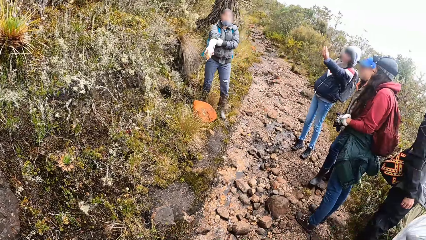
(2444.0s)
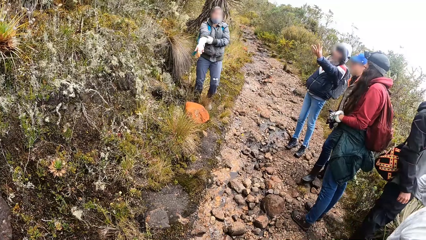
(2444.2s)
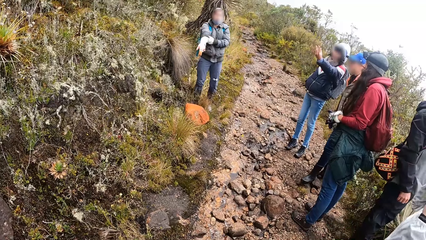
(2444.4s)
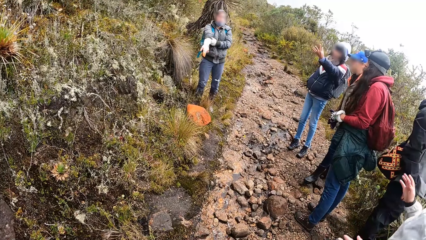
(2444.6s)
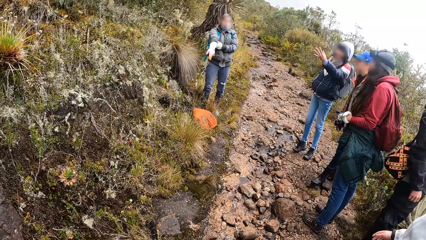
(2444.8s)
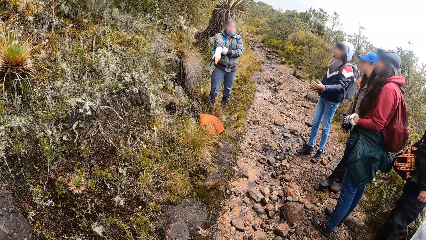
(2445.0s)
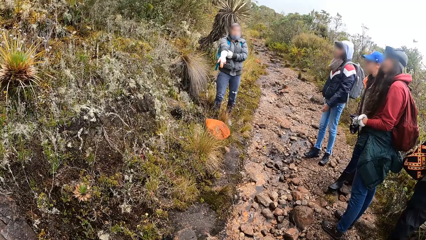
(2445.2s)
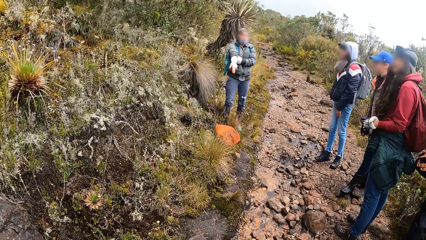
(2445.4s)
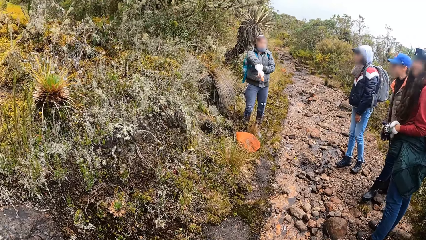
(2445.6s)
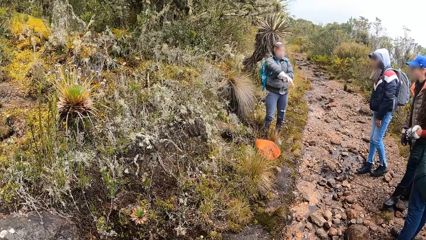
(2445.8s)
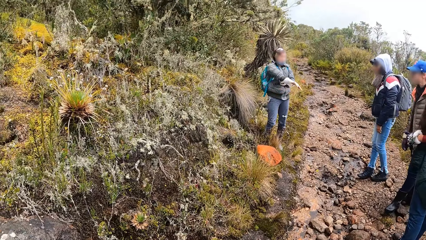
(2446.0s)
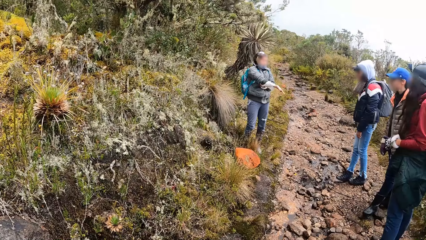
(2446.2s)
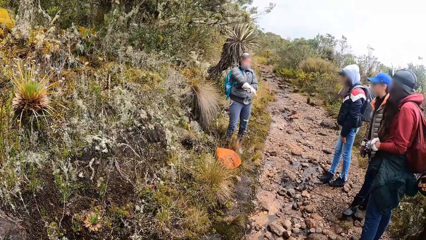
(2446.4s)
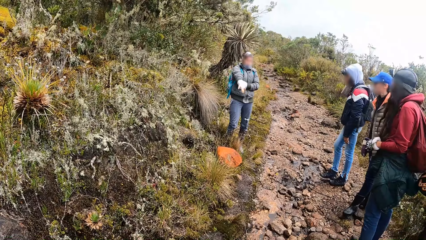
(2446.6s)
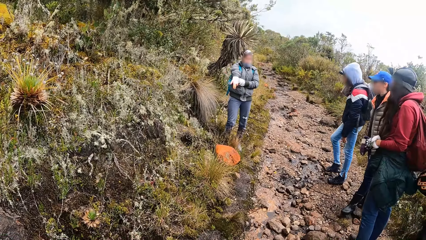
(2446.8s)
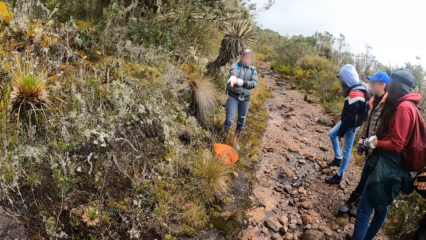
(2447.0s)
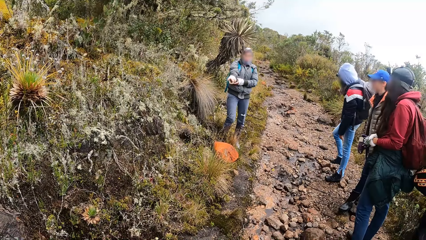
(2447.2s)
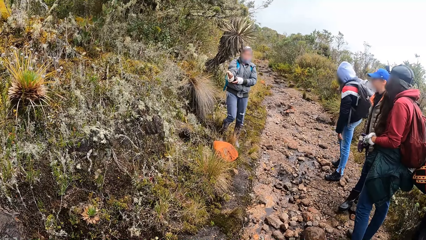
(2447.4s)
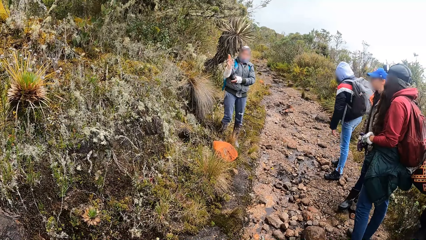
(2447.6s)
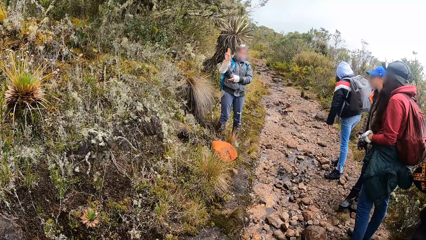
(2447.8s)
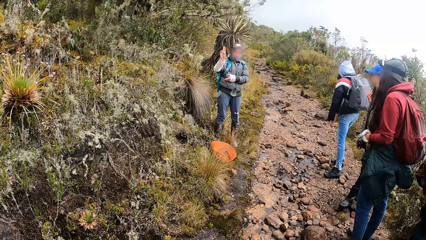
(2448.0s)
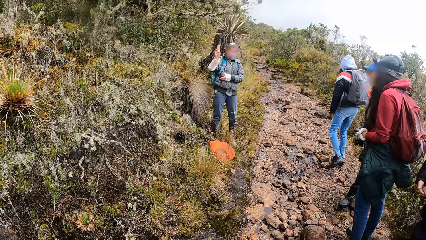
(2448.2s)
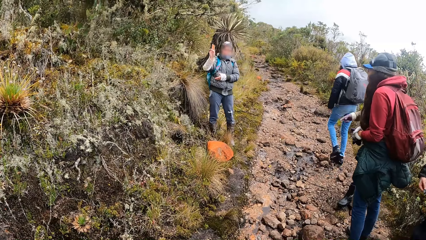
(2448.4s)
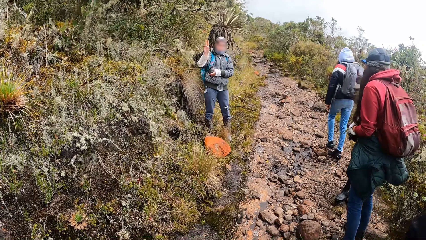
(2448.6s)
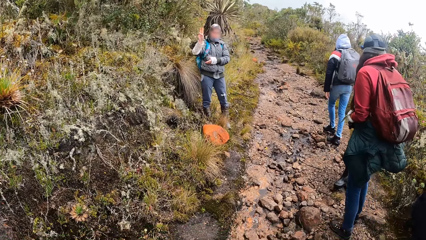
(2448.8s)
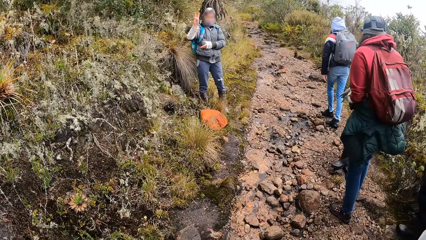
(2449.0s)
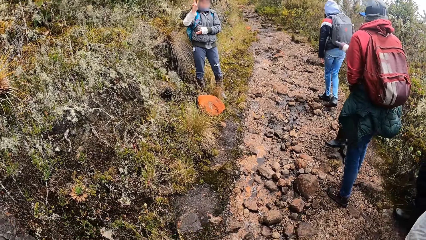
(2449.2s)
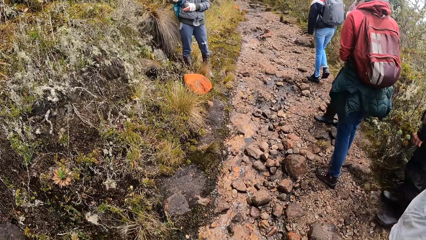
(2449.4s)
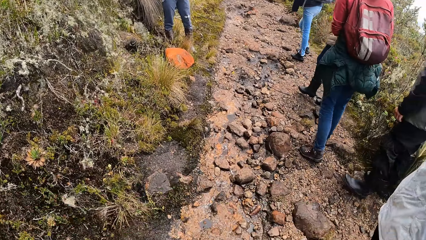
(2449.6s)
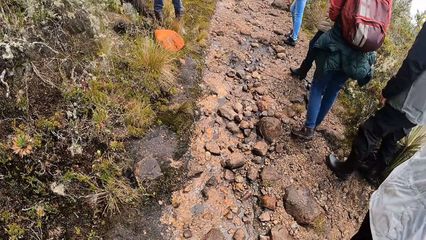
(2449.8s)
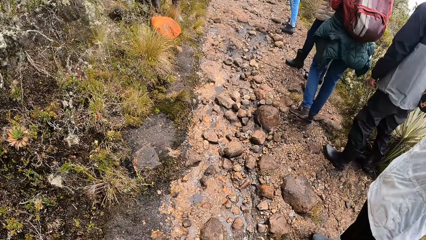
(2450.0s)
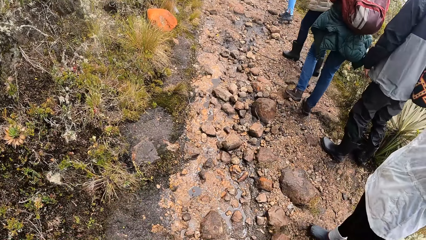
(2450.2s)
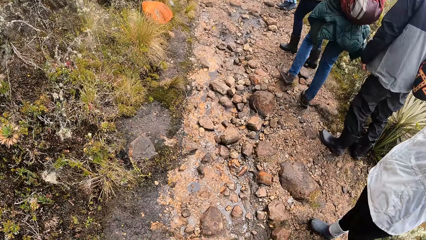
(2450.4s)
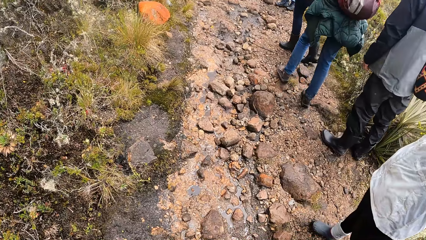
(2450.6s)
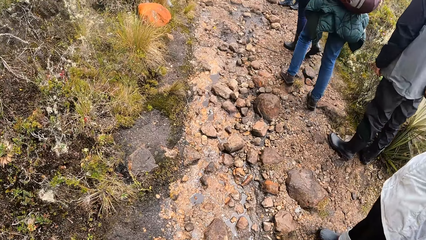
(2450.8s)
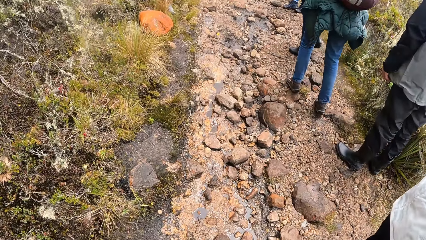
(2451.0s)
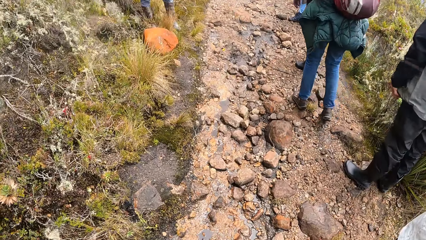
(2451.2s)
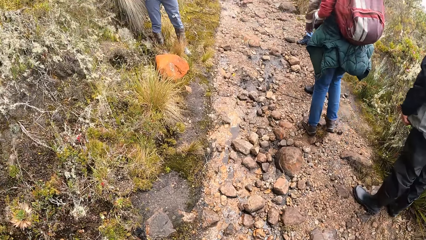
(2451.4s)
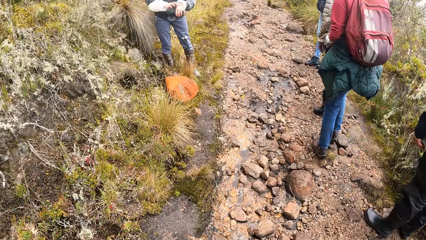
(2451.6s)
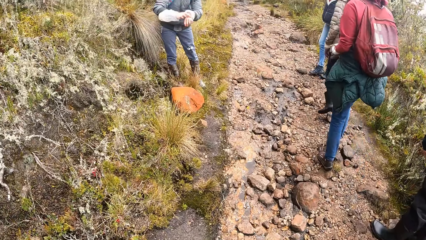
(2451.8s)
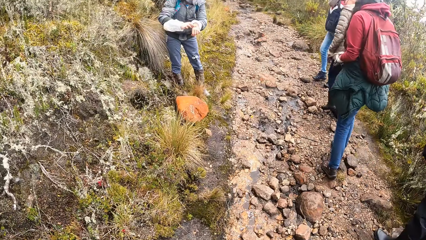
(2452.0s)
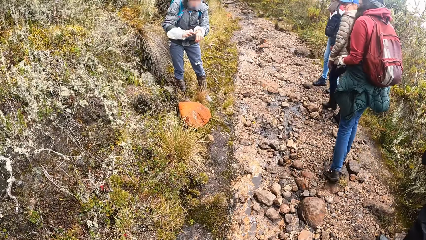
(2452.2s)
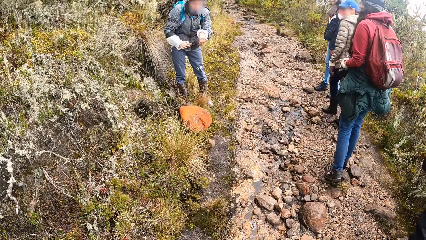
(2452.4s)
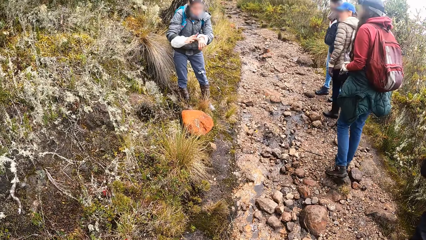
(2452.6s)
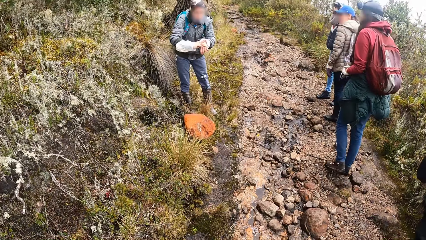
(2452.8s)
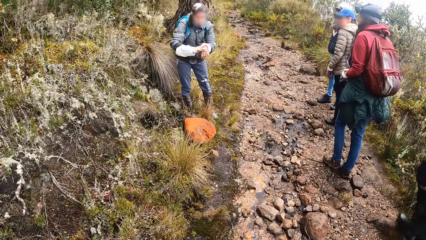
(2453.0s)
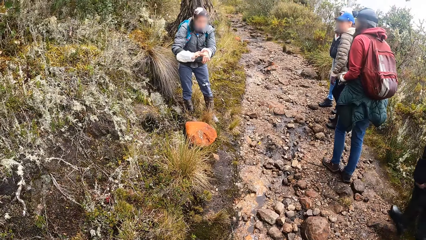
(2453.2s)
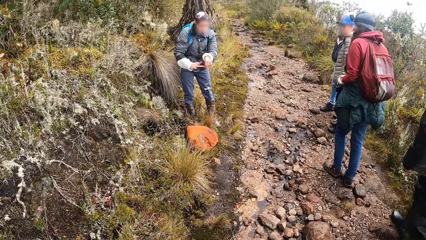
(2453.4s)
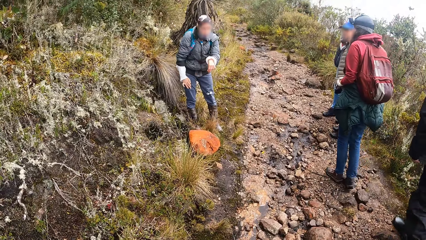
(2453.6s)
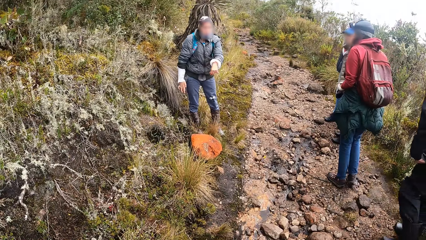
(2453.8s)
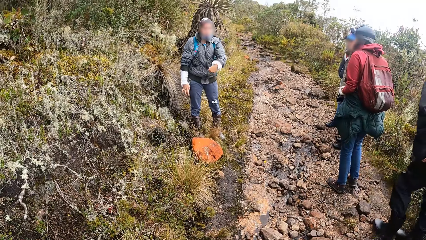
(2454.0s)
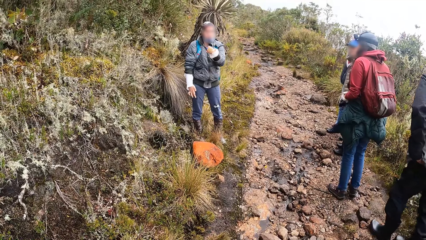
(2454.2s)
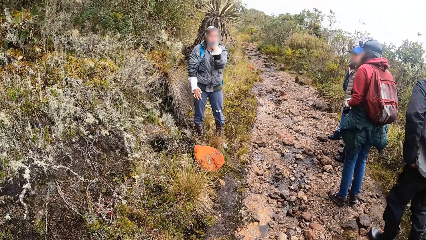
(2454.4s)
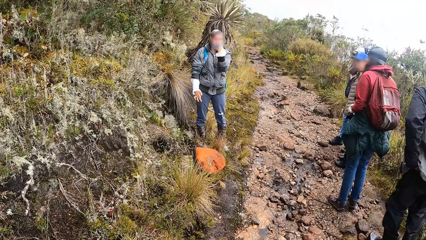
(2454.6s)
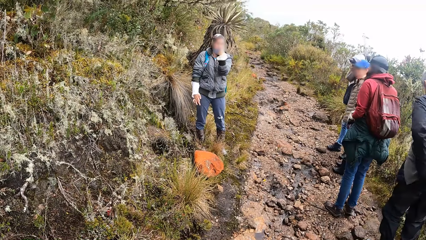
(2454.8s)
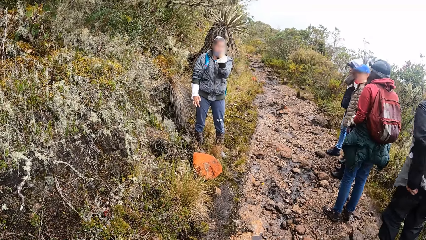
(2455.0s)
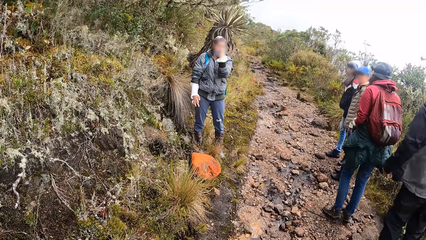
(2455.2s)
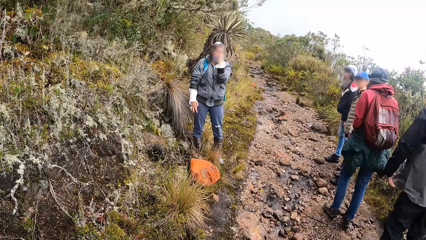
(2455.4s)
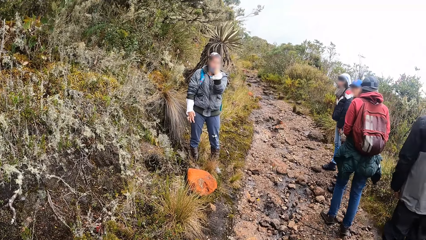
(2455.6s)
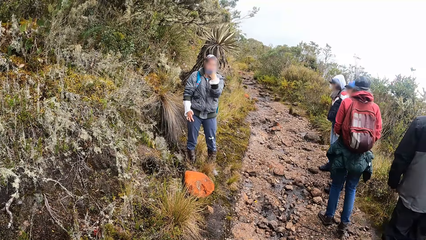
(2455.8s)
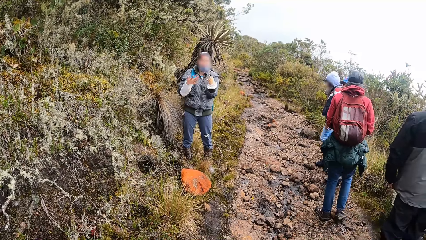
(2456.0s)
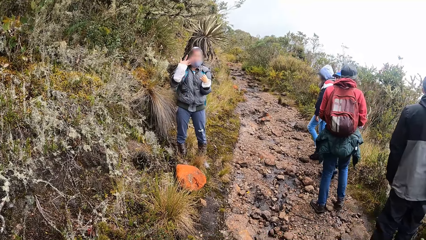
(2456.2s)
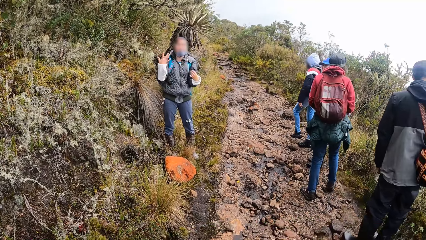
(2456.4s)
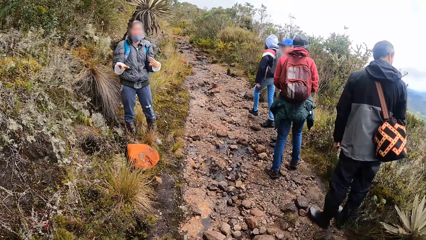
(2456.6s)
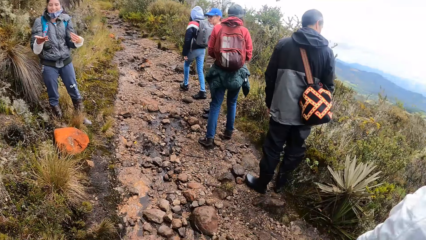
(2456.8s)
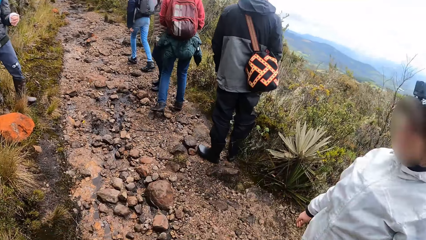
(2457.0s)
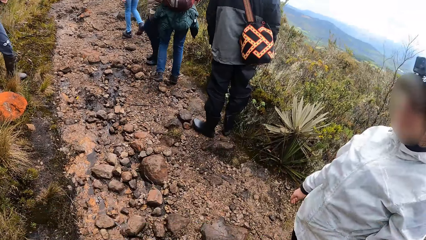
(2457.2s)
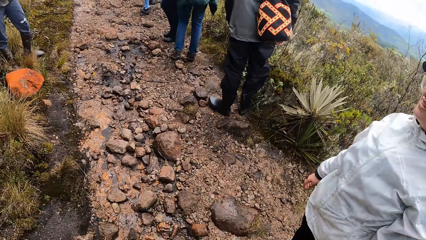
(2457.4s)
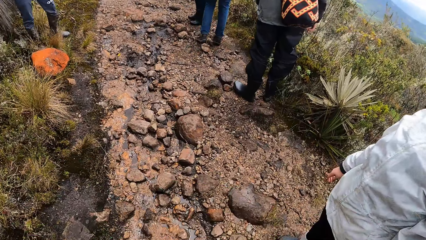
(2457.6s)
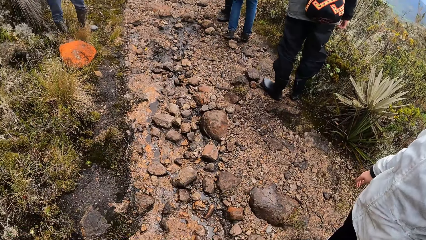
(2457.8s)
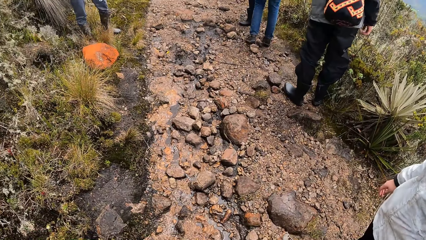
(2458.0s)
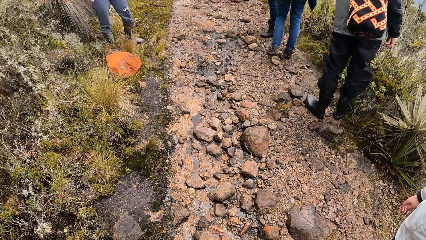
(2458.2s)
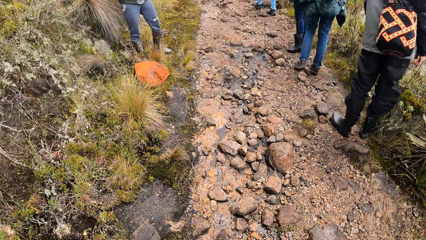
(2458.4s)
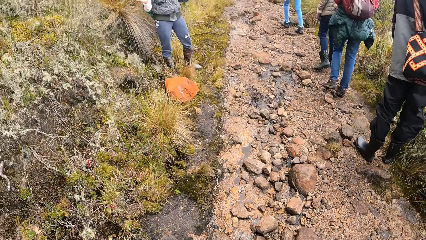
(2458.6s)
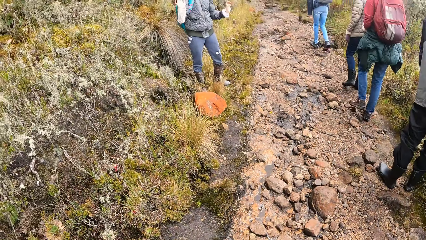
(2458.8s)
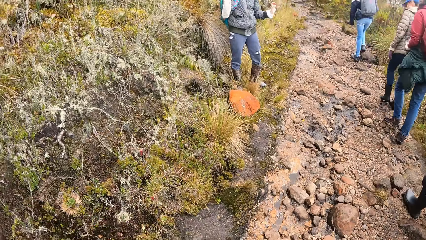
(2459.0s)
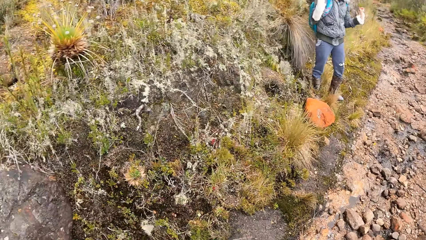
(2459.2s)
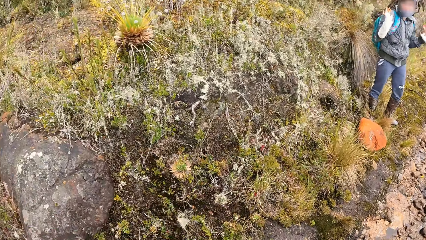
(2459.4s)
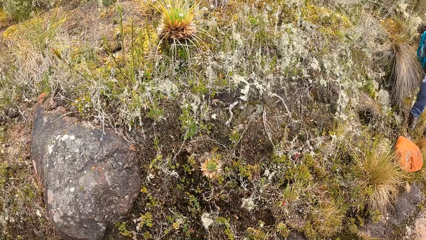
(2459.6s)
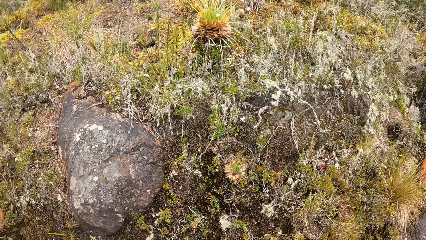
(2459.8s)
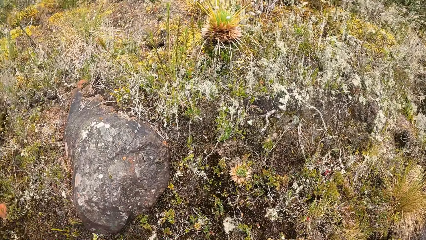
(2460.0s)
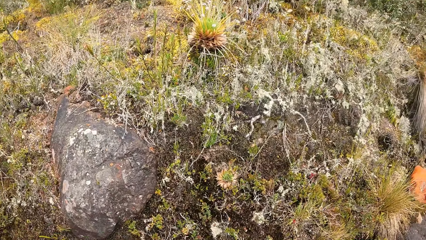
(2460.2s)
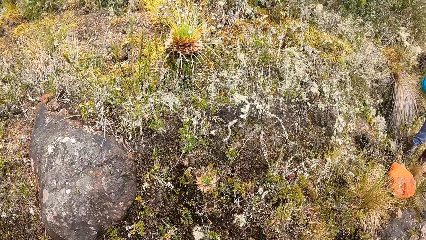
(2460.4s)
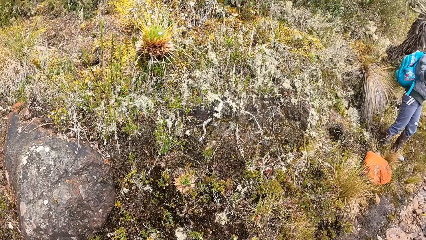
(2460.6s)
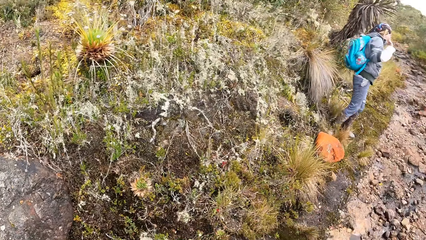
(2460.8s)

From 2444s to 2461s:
A woman hikes up the hill. Another woman hikes up the hill. A third woman hikes up the hill. A man hikes up the hill.
